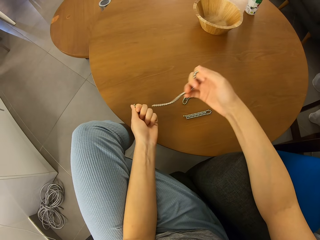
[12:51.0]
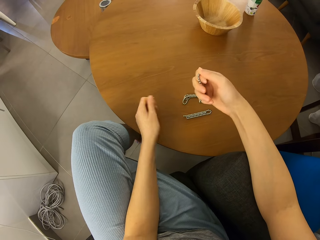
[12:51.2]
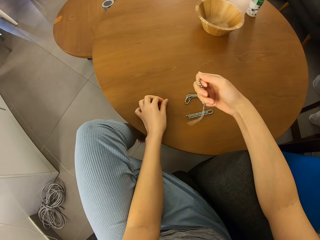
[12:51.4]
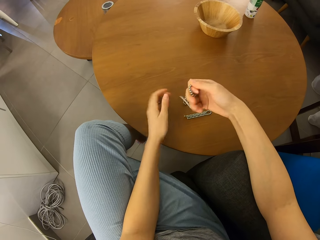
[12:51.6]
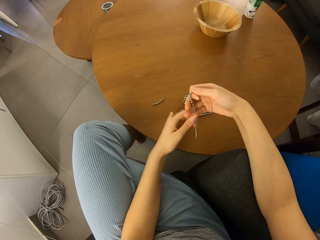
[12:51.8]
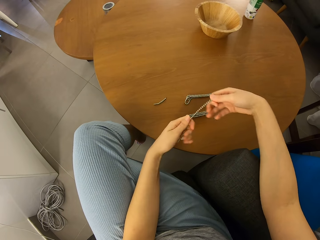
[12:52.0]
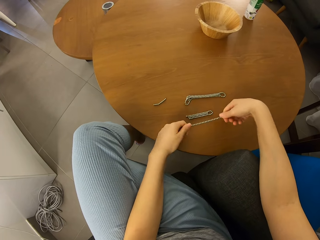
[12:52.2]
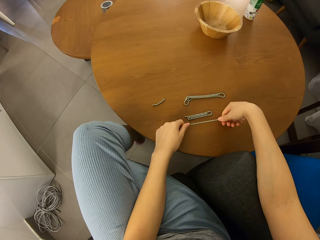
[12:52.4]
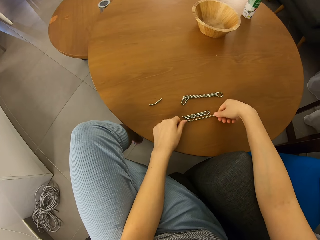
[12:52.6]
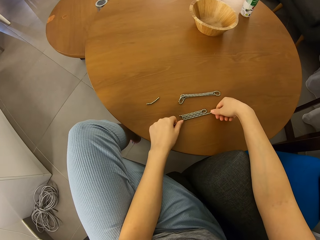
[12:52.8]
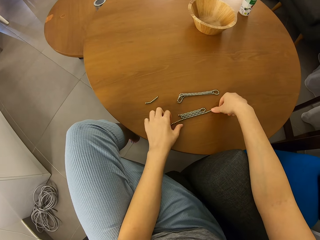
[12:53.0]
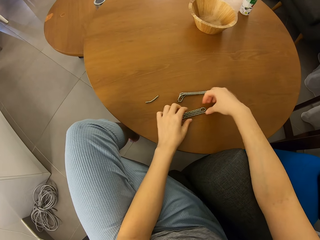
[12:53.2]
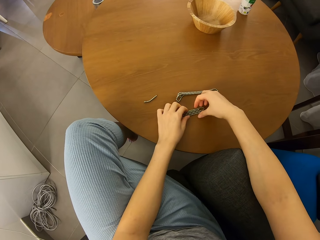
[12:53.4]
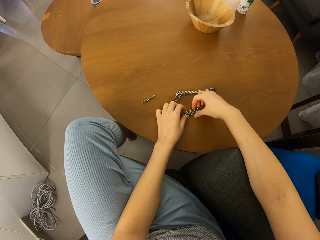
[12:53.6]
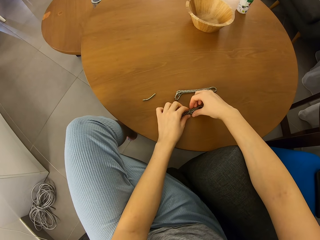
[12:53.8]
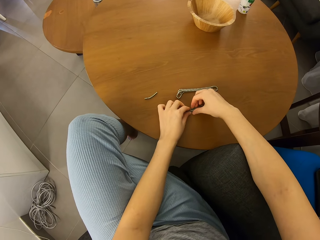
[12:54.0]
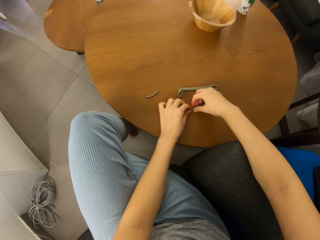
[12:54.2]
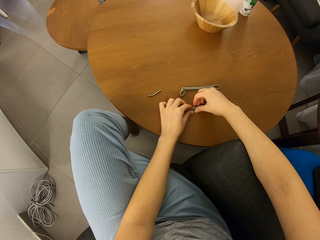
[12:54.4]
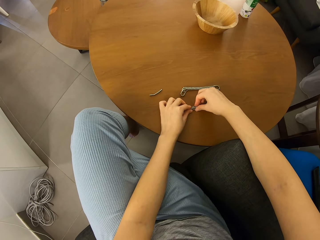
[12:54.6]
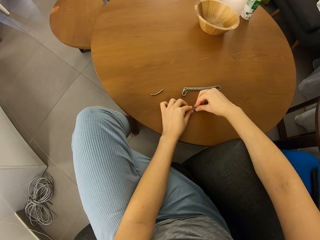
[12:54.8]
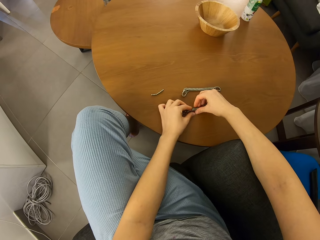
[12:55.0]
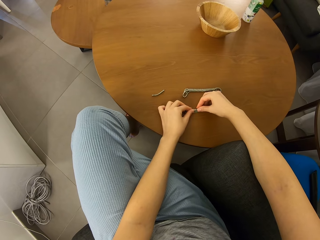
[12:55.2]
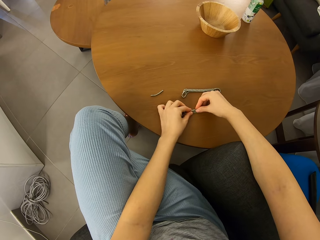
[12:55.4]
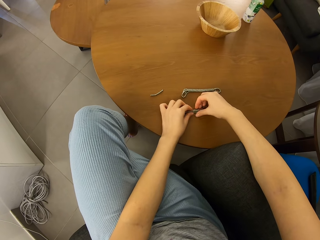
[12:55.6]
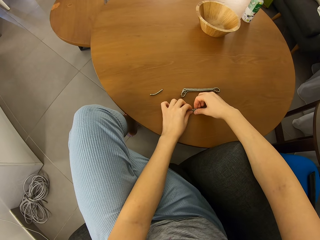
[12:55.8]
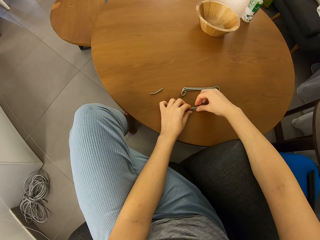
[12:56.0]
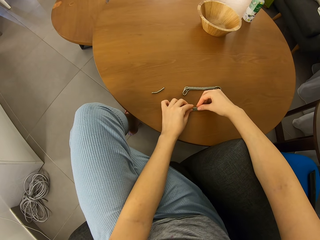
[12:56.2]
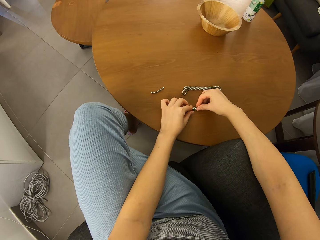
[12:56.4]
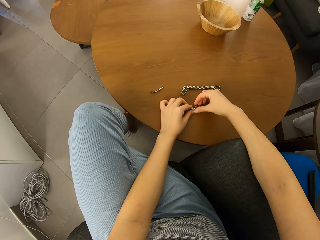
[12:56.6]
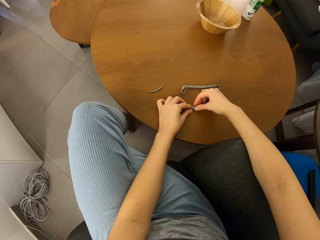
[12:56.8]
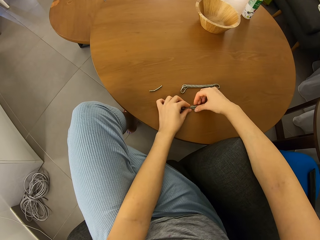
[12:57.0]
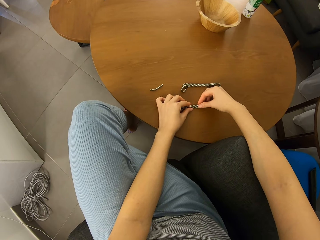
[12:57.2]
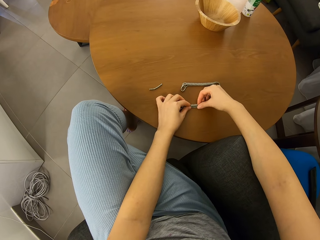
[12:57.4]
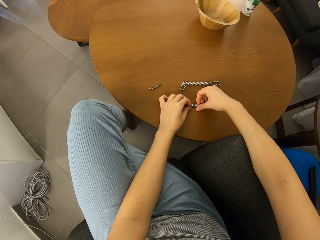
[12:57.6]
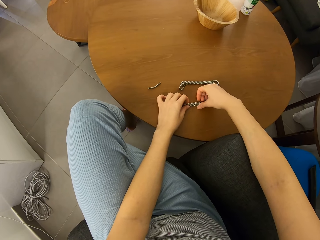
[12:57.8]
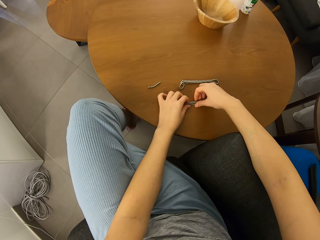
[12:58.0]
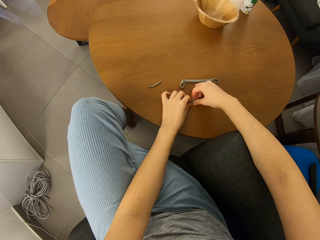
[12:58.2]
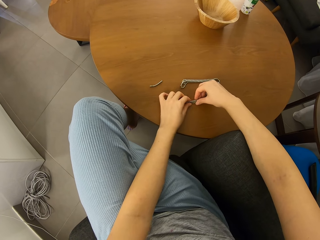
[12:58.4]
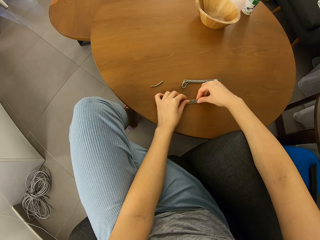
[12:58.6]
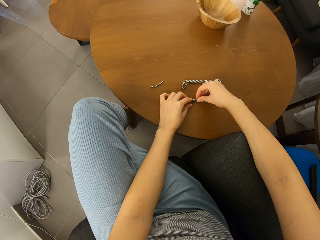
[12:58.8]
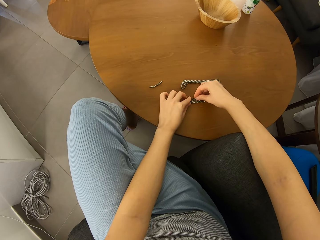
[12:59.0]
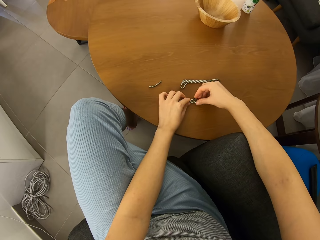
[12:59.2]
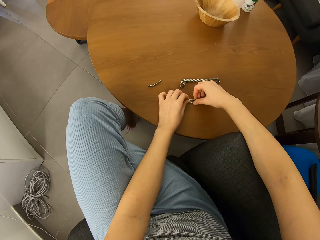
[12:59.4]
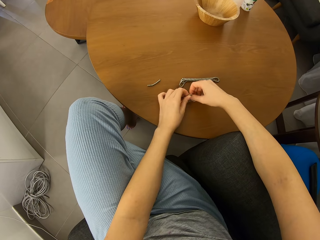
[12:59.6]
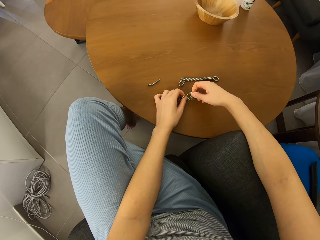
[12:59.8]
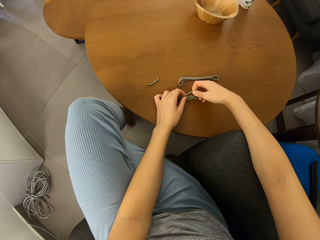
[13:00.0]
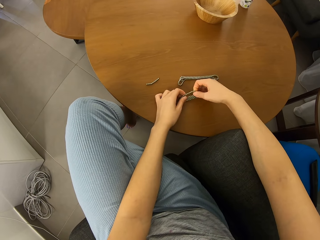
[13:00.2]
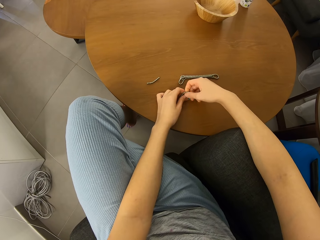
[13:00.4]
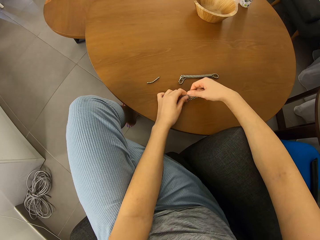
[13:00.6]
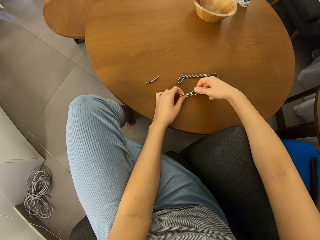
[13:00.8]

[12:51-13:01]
The camera wearer puts a piece of neodymium magnet spheres with their hands. They join the beads together on the table. They fold pieces of the neodymium magnet spheres.

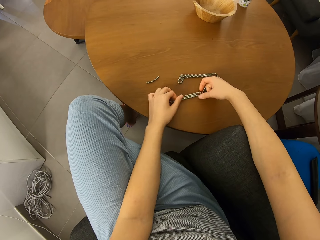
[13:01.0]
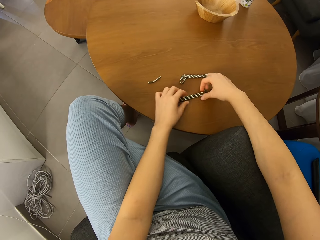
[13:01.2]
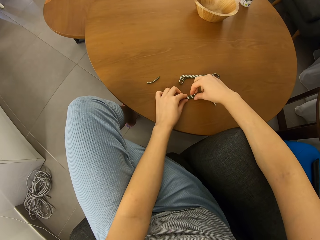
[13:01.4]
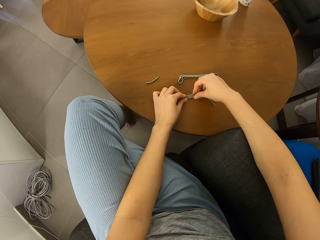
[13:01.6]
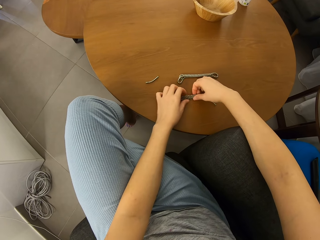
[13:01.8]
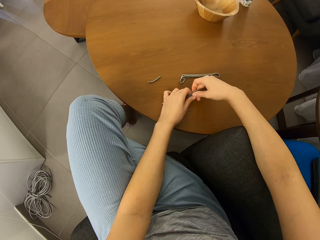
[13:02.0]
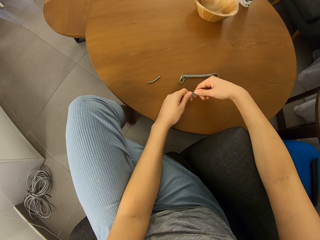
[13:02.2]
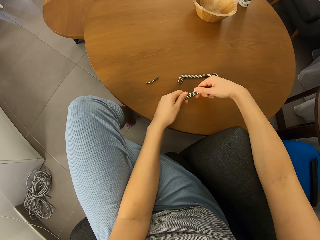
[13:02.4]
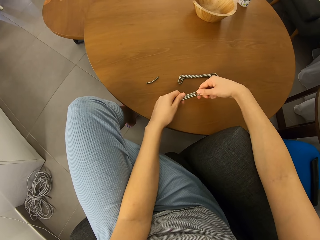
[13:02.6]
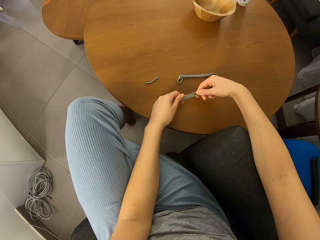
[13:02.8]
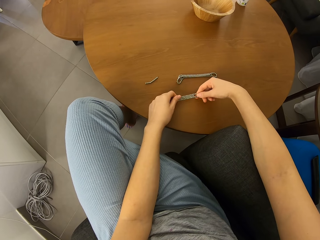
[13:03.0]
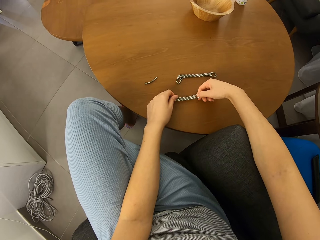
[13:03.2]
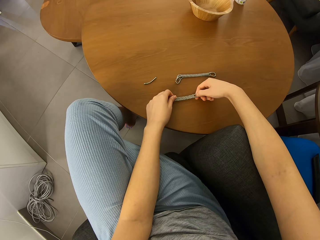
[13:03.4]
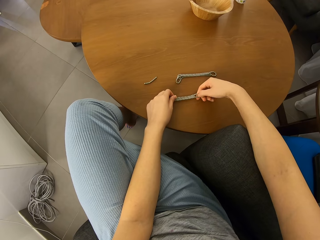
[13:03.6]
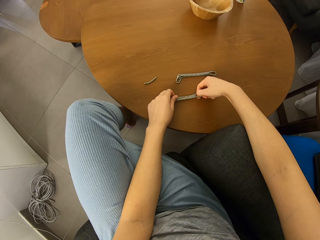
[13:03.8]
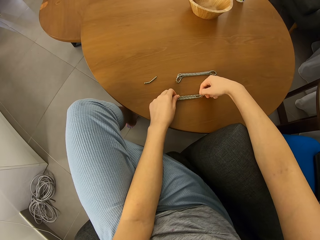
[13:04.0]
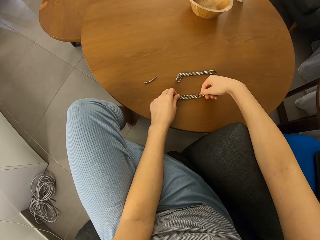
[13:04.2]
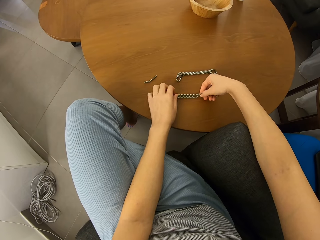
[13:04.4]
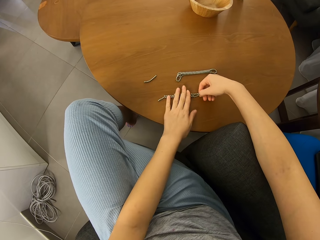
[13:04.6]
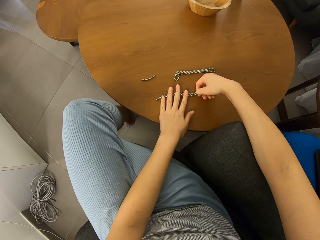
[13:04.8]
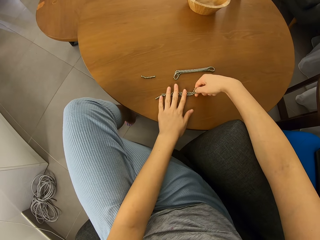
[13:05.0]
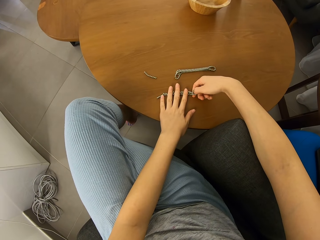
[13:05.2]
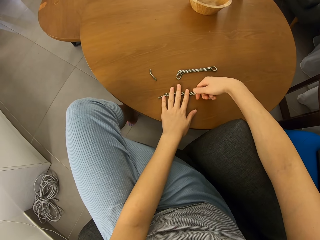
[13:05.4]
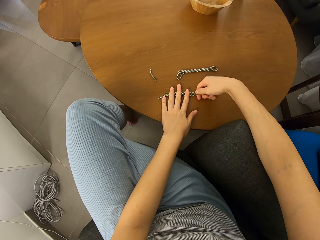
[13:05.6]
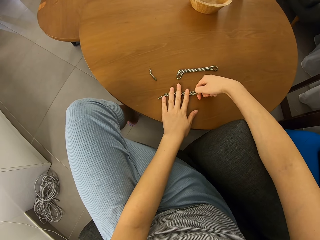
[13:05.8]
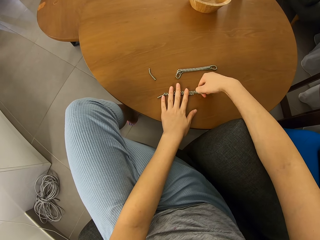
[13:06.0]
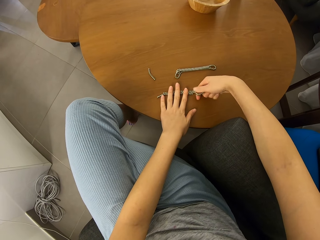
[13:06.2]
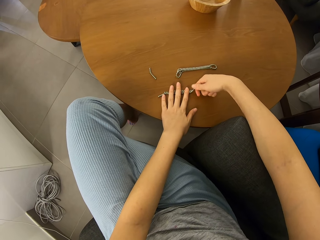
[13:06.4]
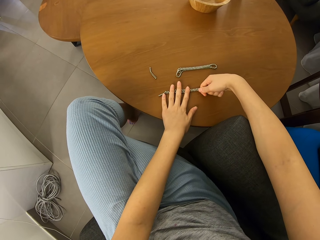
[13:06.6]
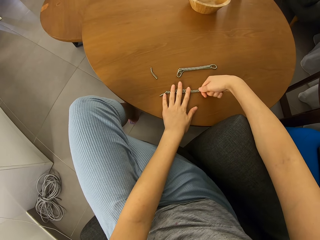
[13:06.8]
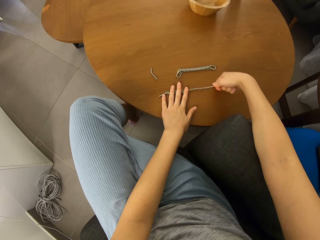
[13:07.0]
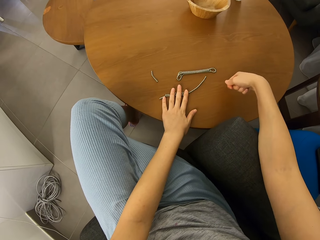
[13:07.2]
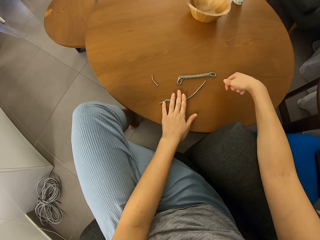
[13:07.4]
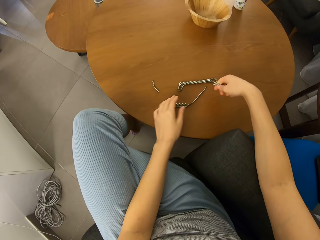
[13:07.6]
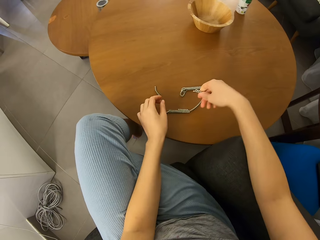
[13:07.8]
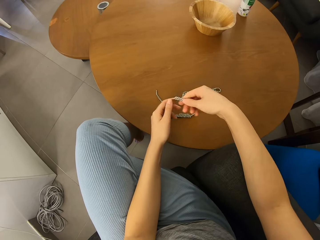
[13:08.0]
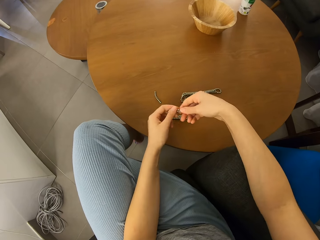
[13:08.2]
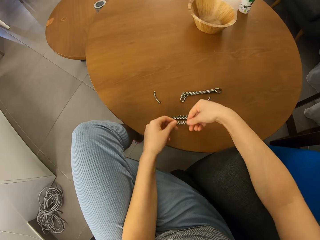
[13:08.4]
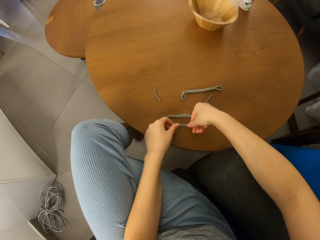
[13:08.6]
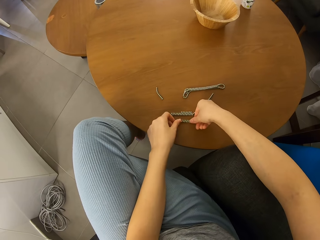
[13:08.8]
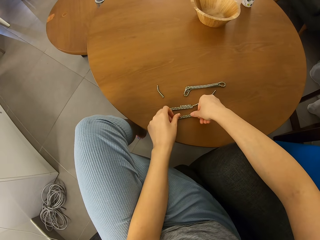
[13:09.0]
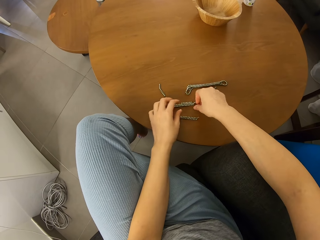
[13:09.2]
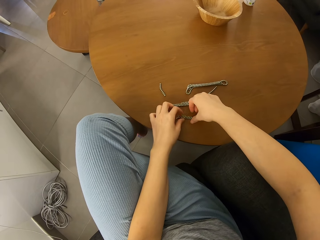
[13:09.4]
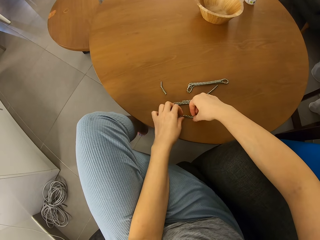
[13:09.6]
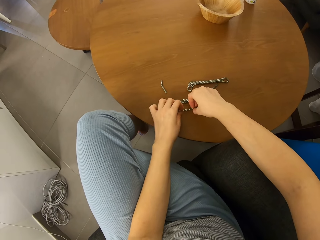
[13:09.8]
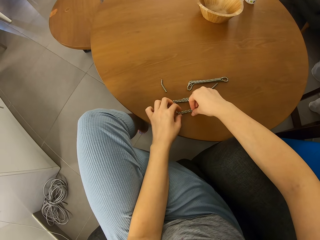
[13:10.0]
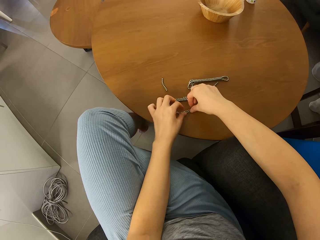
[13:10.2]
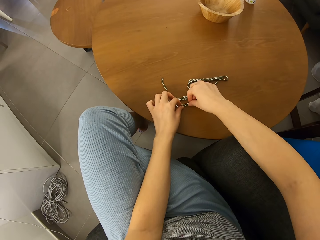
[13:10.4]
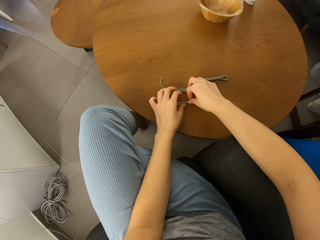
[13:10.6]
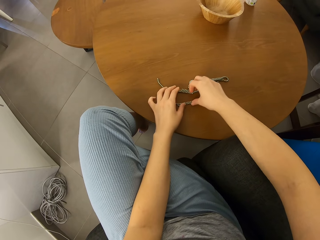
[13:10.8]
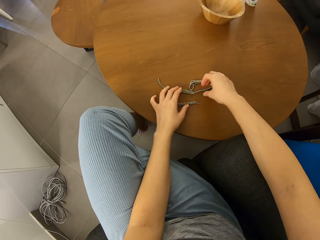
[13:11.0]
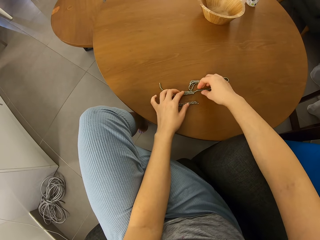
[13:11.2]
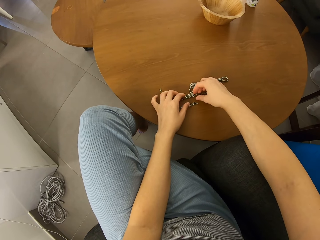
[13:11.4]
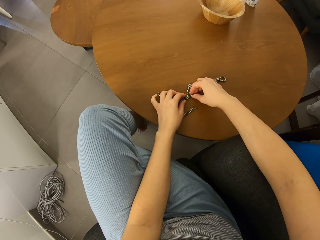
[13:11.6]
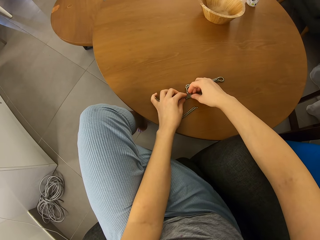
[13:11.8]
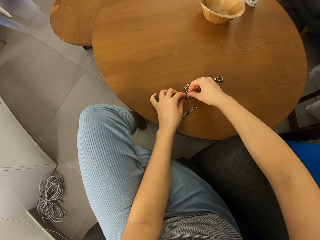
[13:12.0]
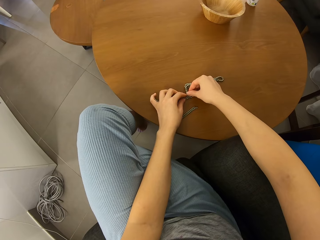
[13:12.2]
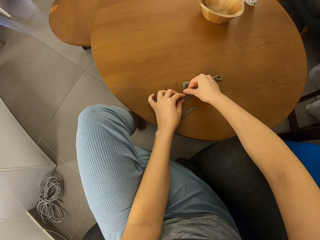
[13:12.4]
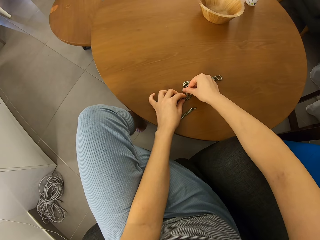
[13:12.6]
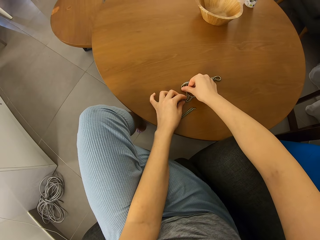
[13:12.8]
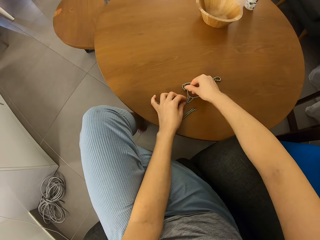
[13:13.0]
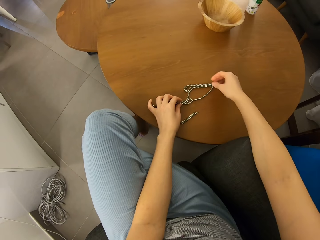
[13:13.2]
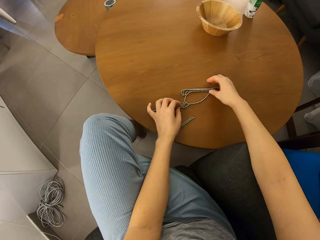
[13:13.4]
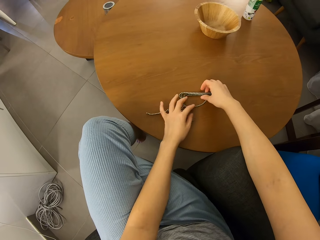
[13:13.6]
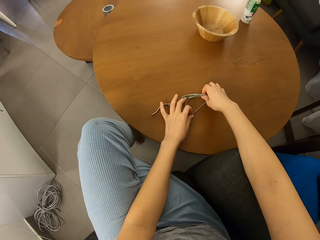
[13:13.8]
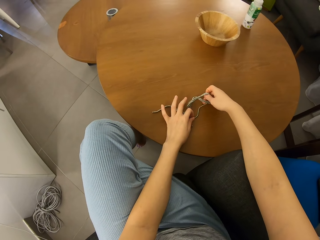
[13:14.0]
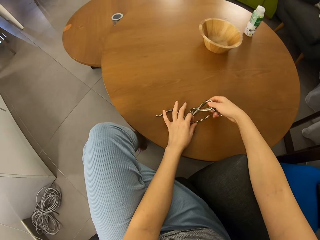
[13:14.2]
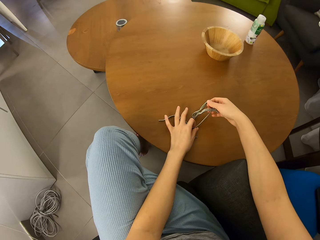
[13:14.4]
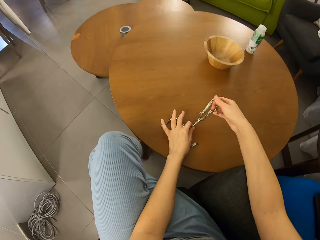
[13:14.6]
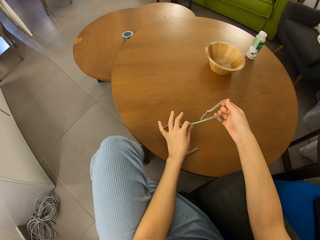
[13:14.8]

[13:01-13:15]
The camera wearer picks neodymium magnet spheres with their hands, puts a hand on the neodymium magnet spheres, and cuts a piece of the neodymium magnet spheres. They separate the magnetic beads. They hold pieces of the neodymium magnet spheres with their hands, put pieces of the neodymium magnet spheres with their hands, move a piece of the neodymium magnet spheres on a table, and separate pieces of the neodymium magnet spheres.
